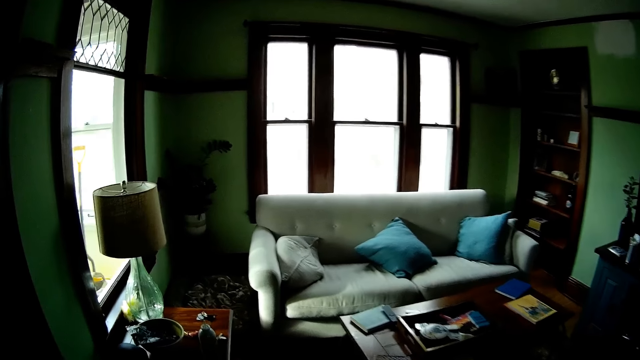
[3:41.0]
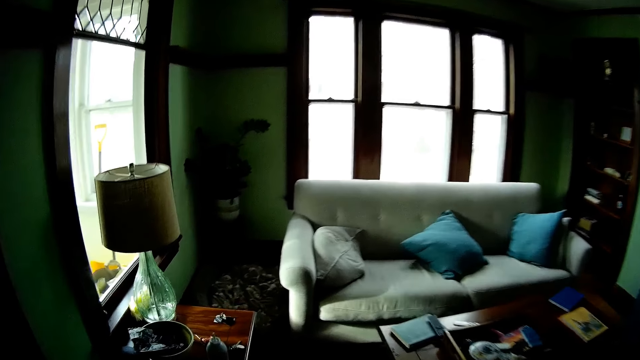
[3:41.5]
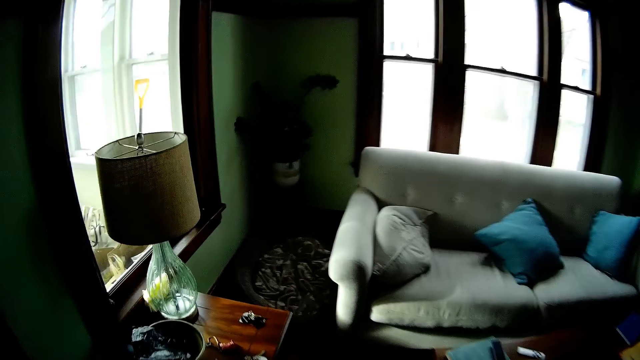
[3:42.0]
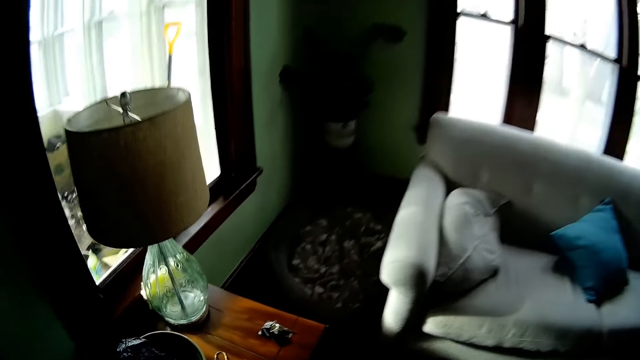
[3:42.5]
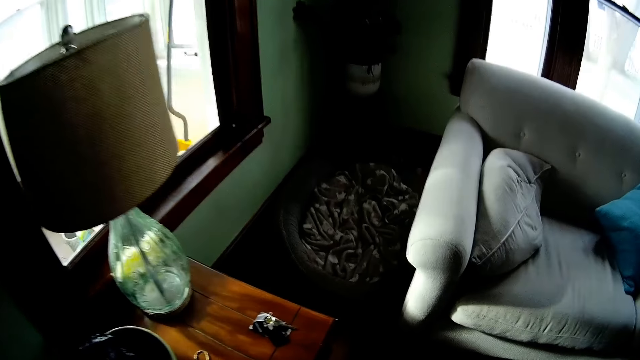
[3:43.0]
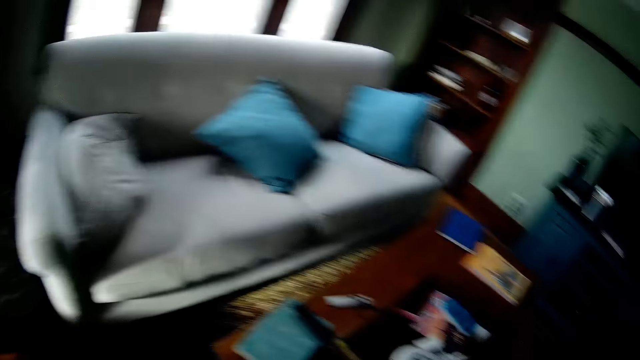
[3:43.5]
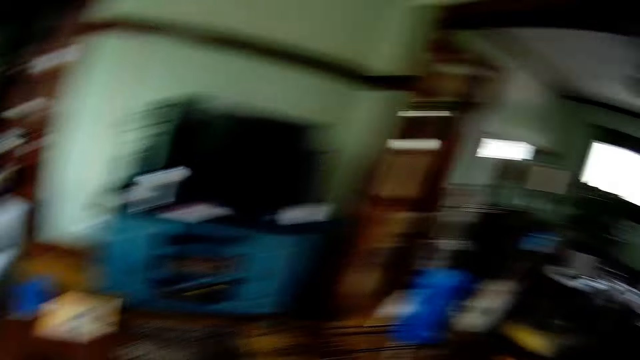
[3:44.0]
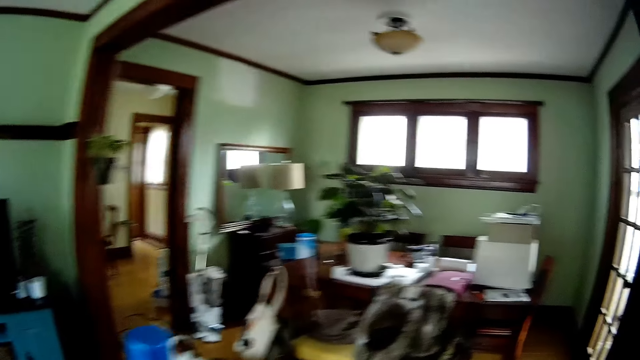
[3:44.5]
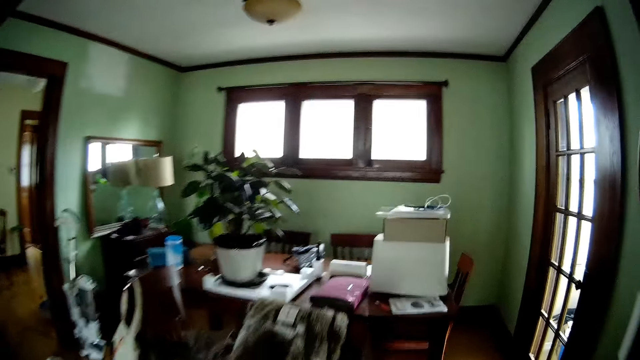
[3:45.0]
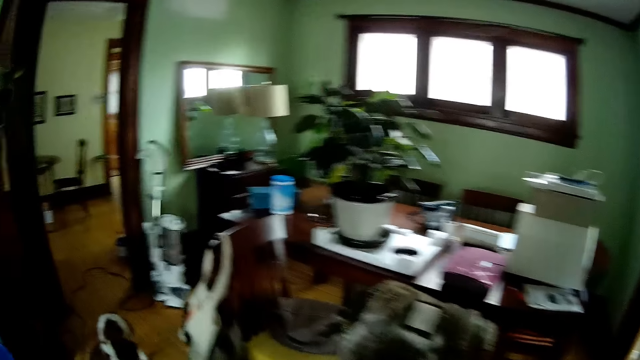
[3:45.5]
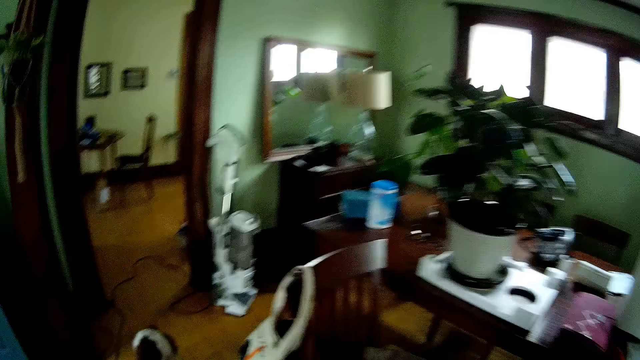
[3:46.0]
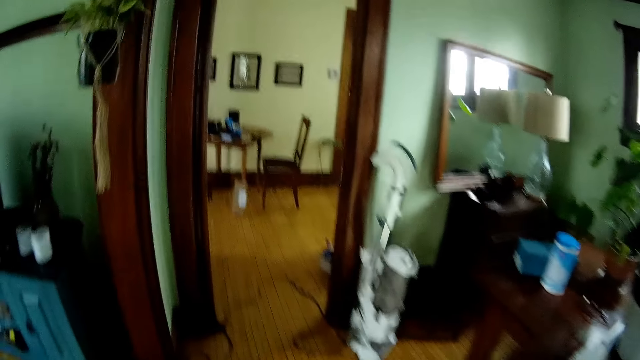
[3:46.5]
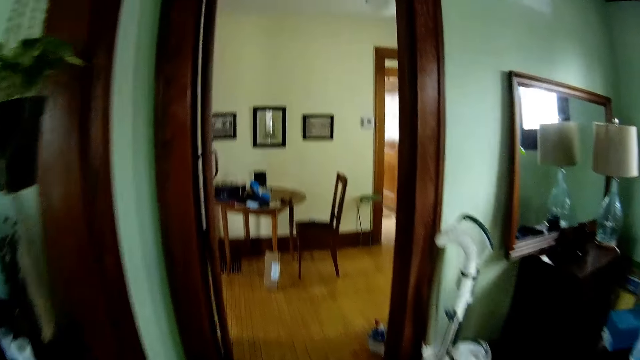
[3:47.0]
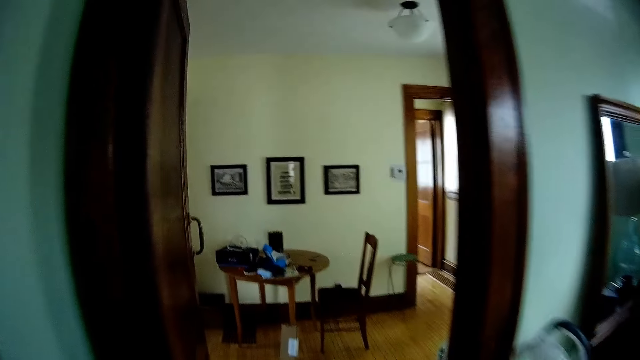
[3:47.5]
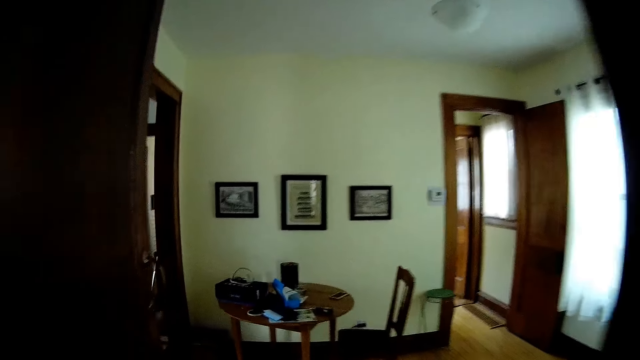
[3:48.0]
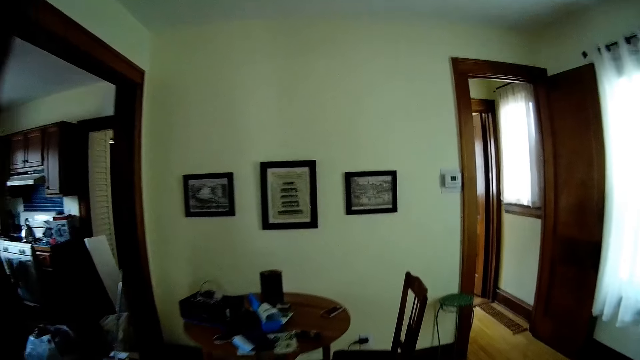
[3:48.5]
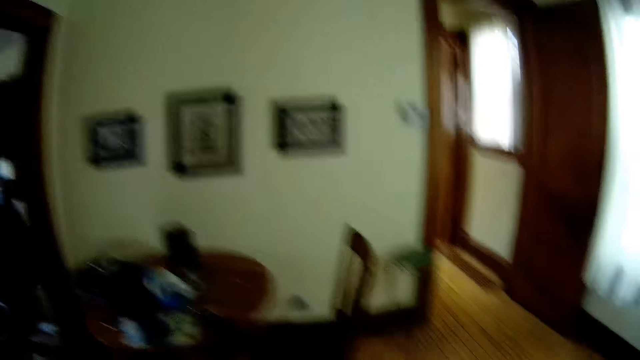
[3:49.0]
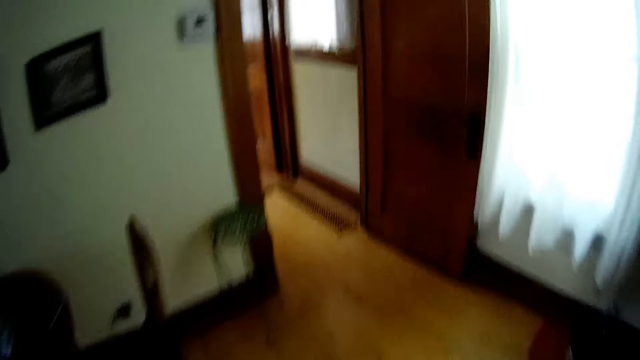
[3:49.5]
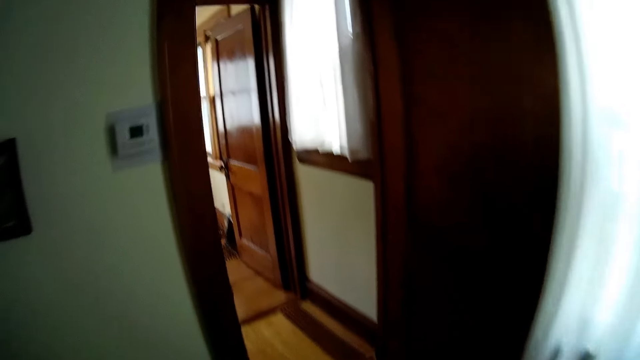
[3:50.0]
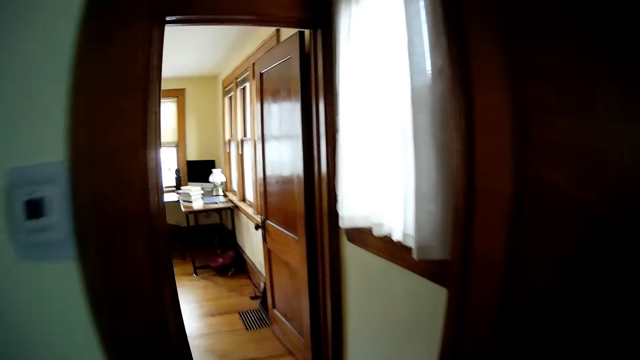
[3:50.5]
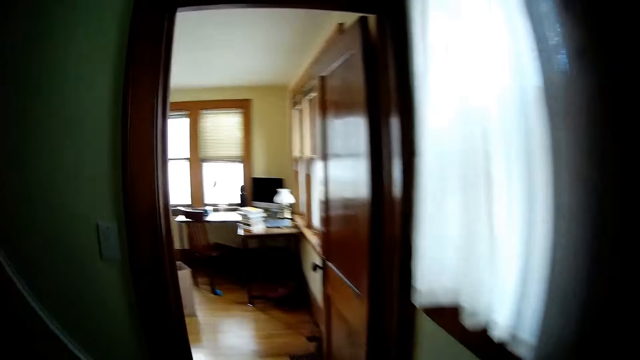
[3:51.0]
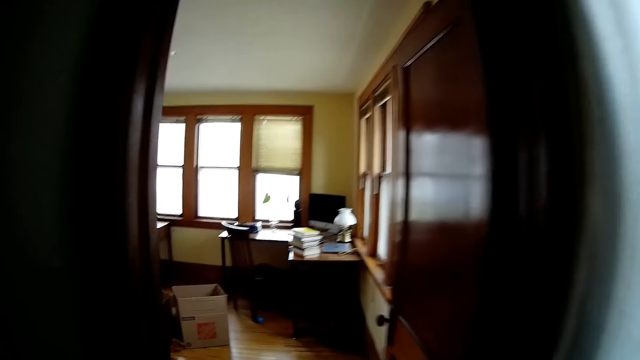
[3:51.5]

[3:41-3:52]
The camera wearer walks to a side stool. They walk to the work station. They walk around the house.

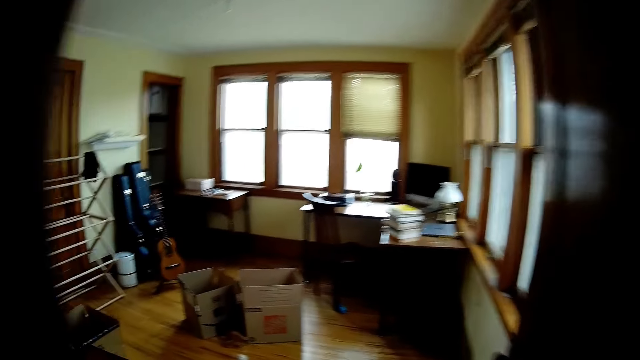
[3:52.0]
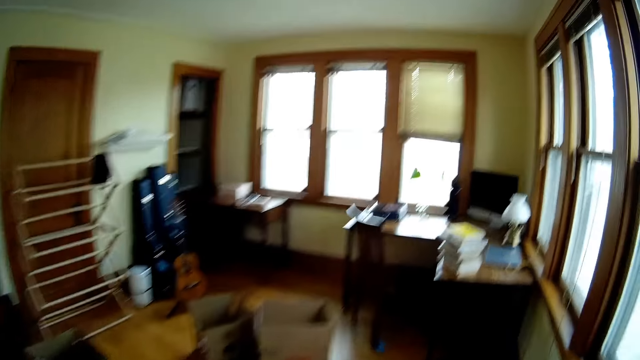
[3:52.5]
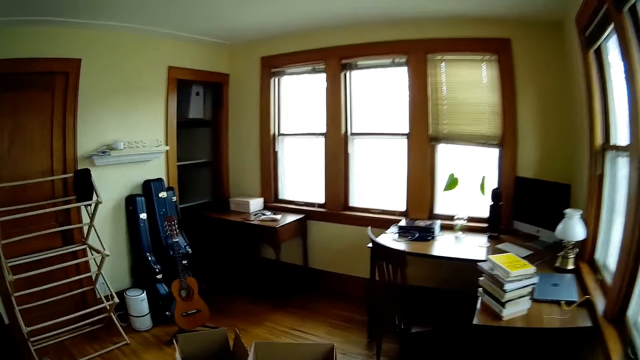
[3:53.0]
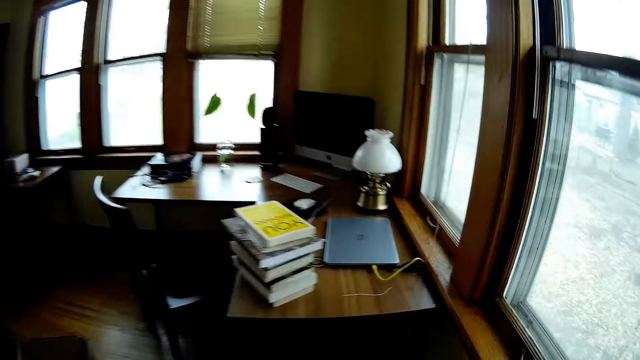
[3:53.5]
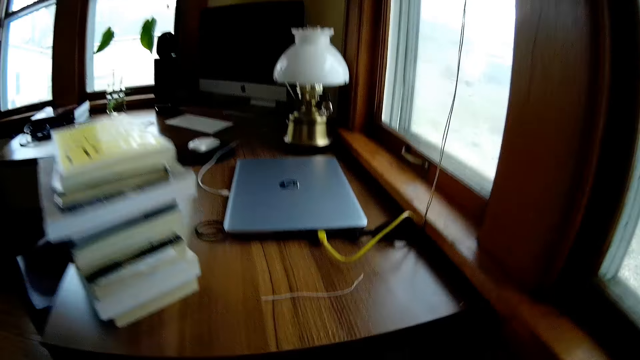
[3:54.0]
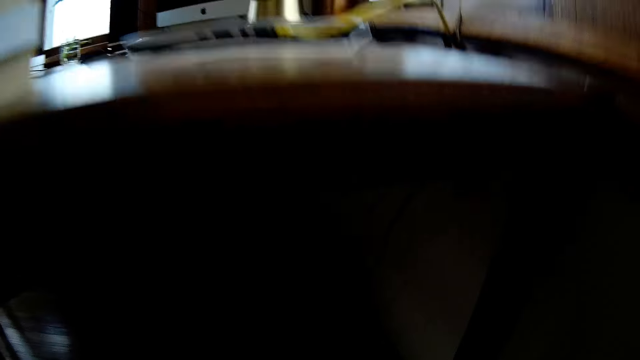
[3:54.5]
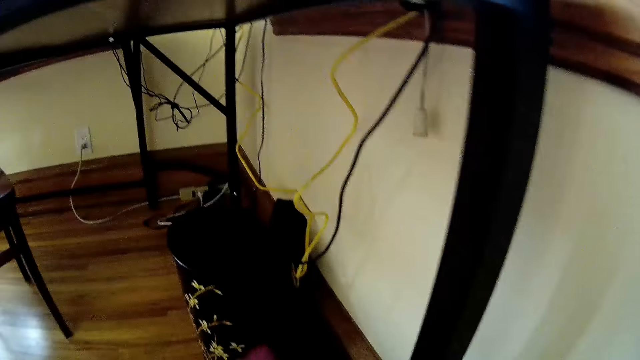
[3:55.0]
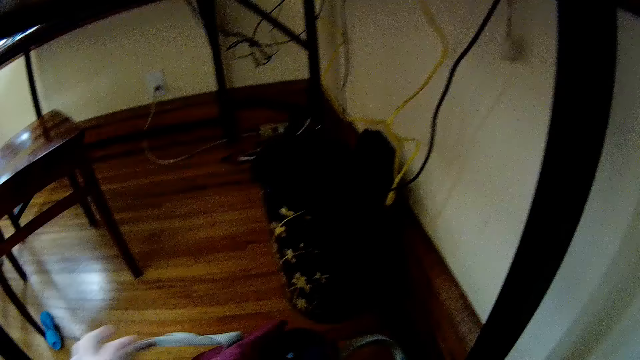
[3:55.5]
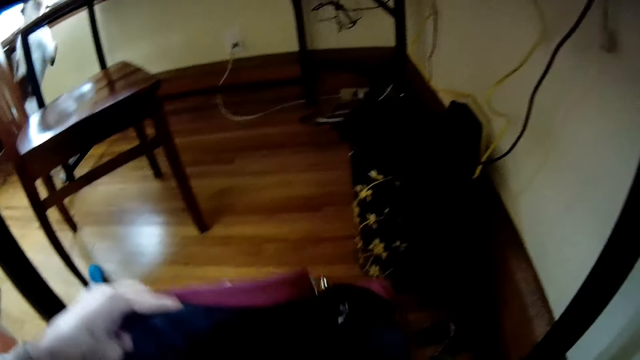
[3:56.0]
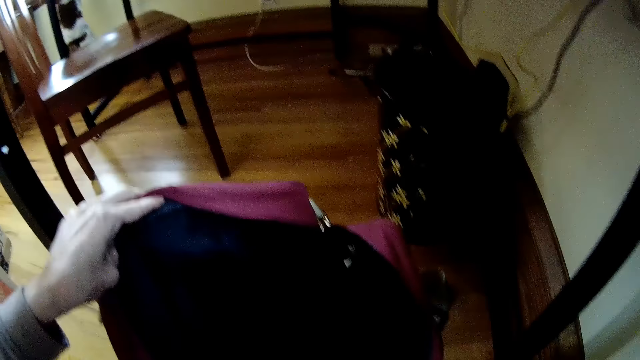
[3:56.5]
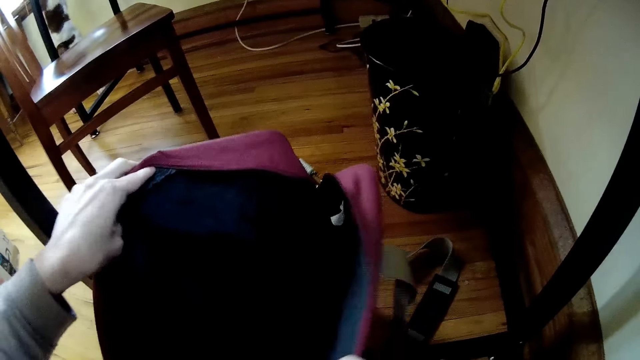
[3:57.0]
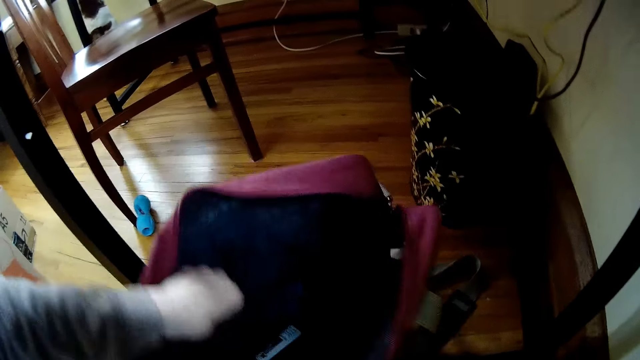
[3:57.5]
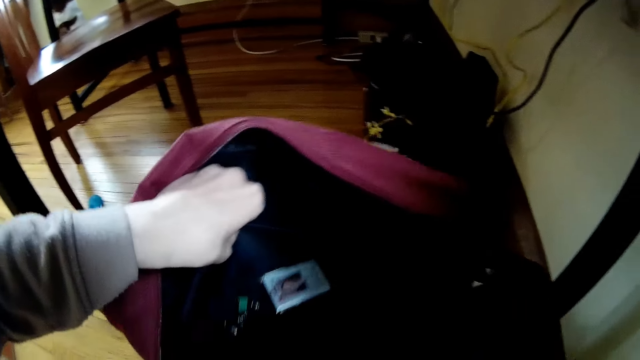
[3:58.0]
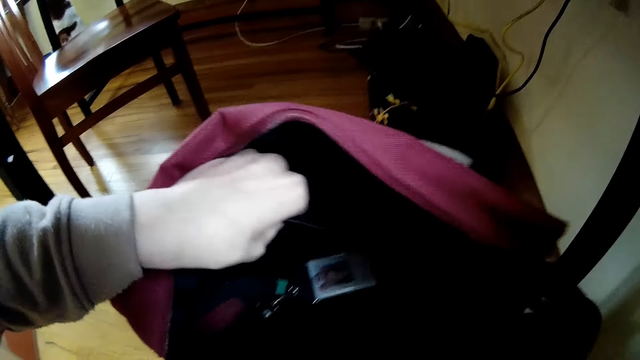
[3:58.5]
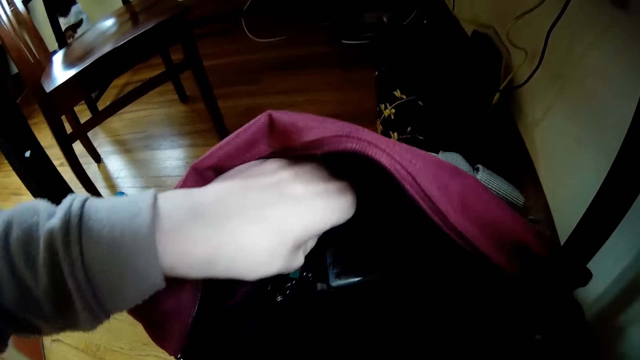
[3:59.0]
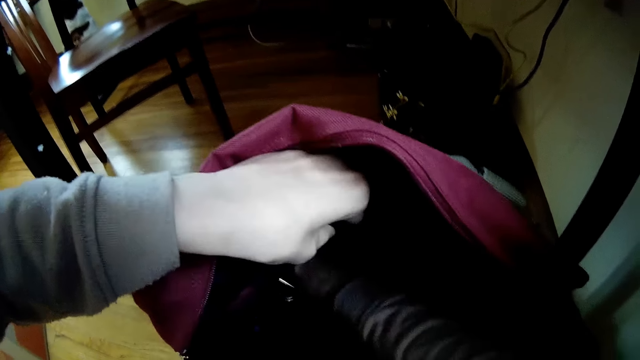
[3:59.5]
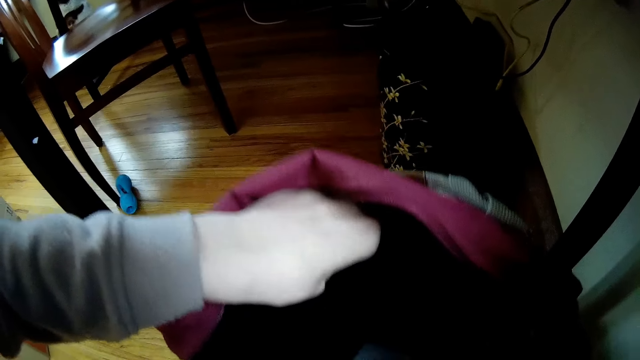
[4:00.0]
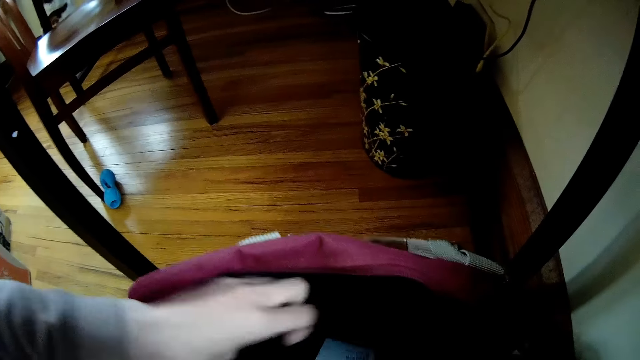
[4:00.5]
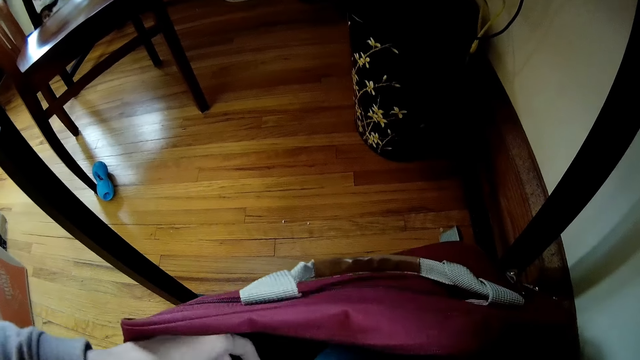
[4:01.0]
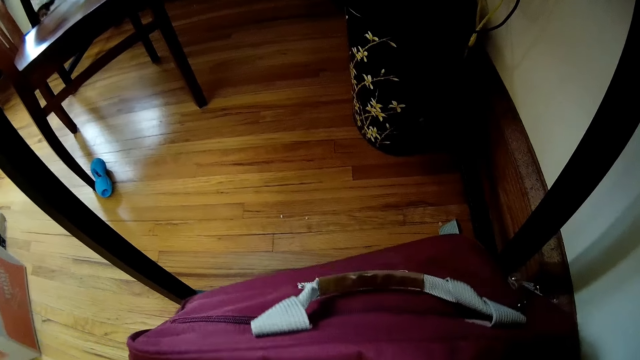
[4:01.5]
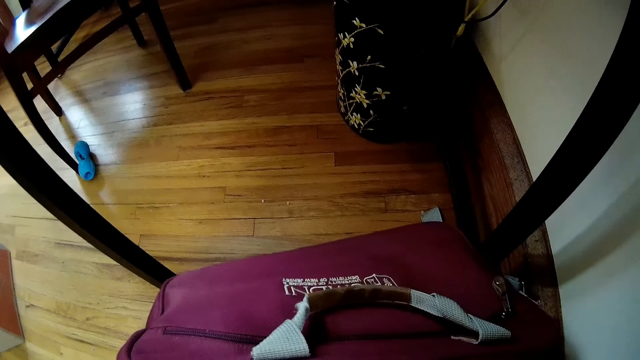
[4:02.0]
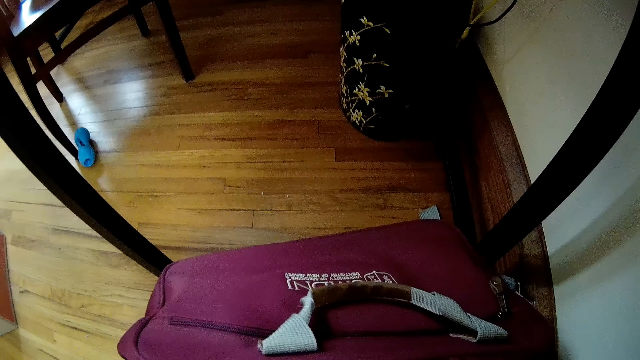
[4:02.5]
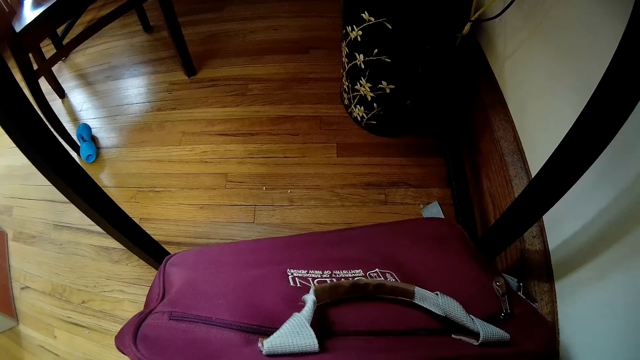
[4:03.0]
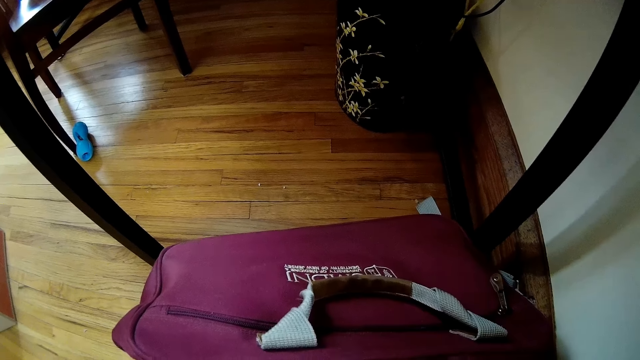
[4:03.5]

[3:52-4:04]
The camera wearer opens a bag on the floor with both hands. He picks up the bag. He looks into the bag. He picks a card or tag from the bag with his right hand.
